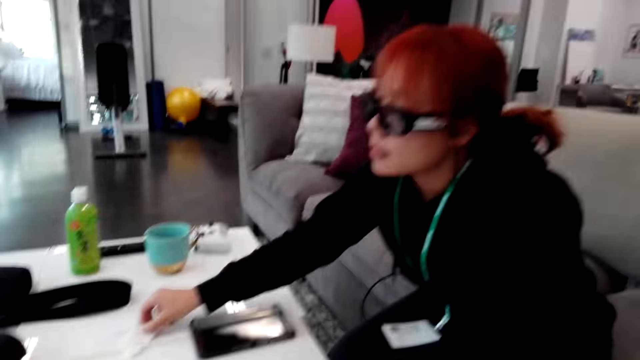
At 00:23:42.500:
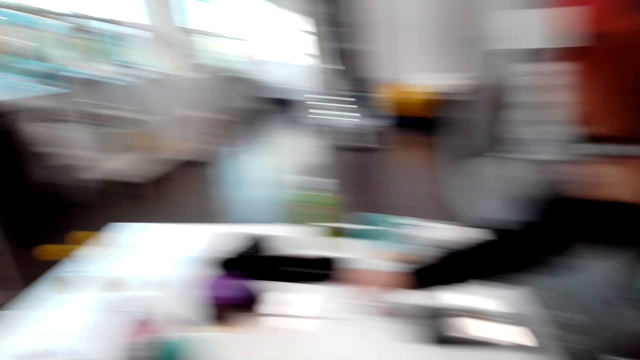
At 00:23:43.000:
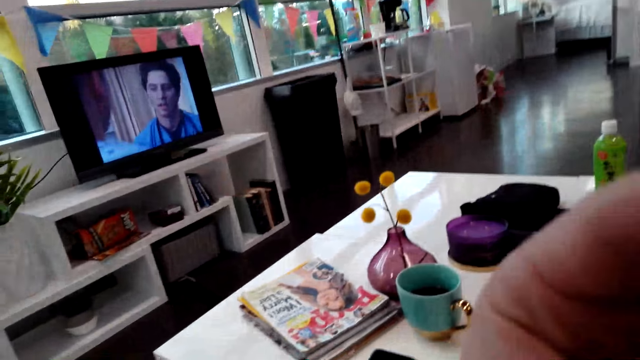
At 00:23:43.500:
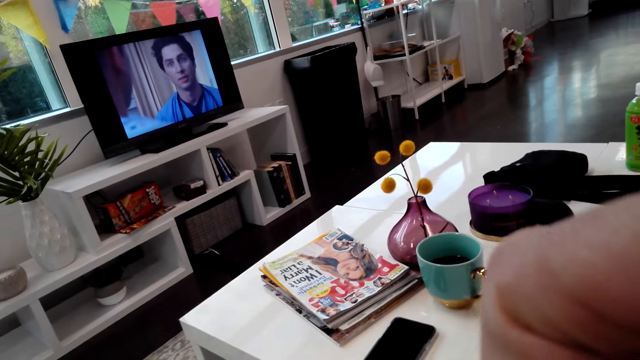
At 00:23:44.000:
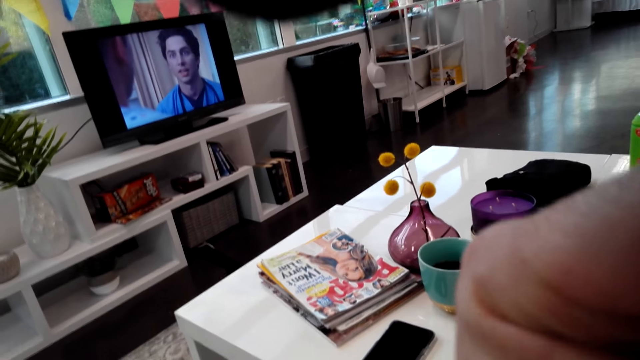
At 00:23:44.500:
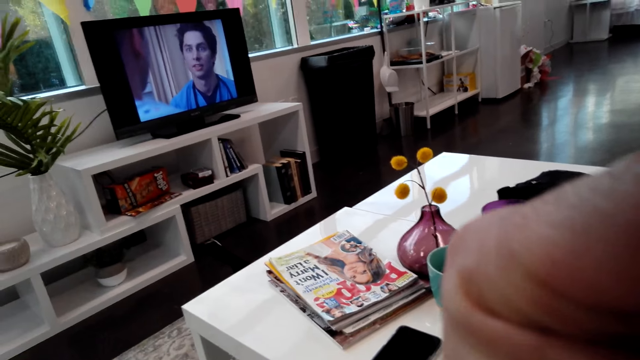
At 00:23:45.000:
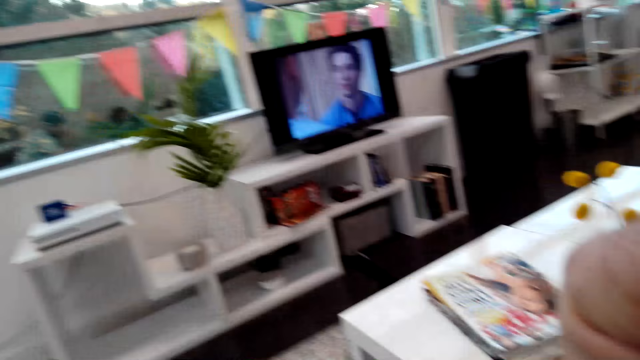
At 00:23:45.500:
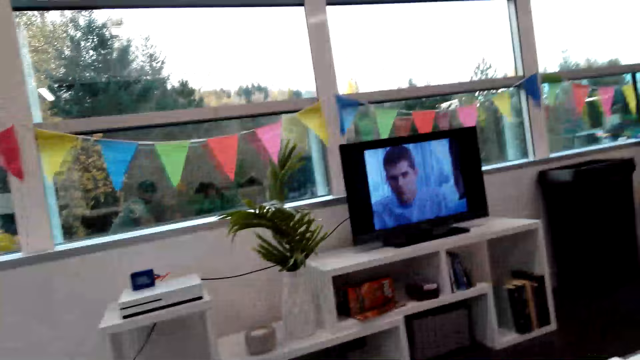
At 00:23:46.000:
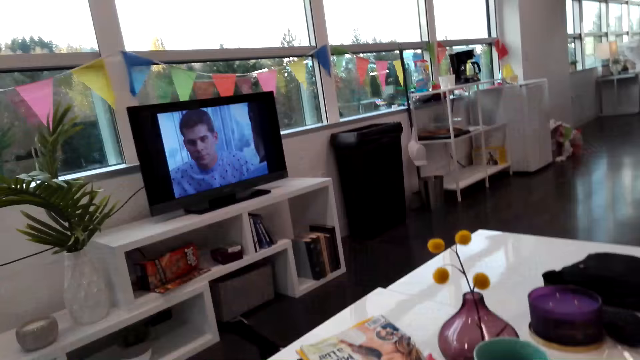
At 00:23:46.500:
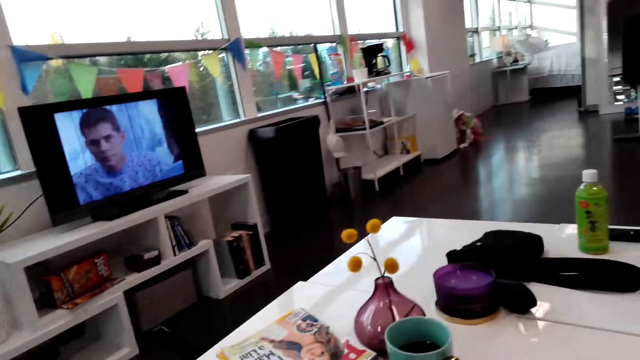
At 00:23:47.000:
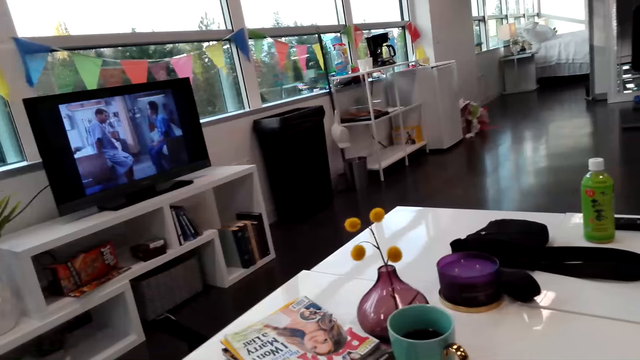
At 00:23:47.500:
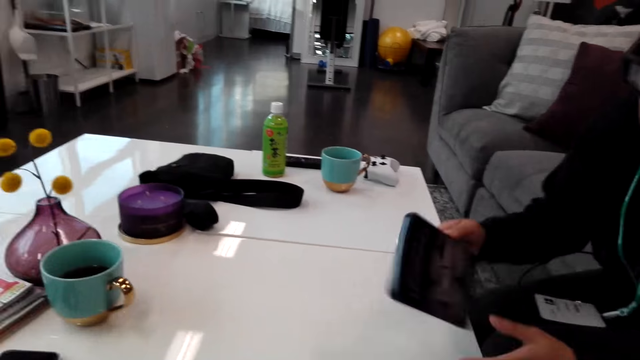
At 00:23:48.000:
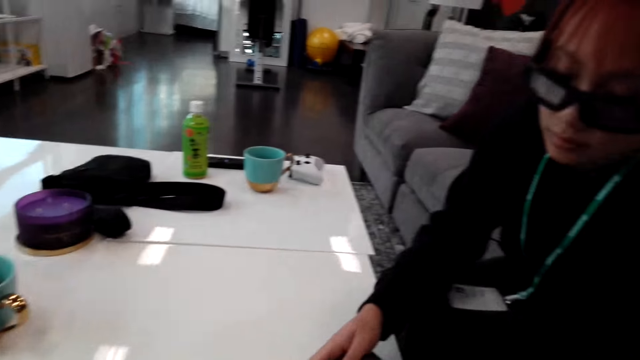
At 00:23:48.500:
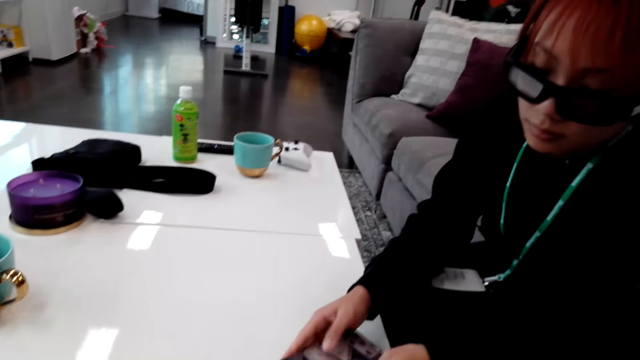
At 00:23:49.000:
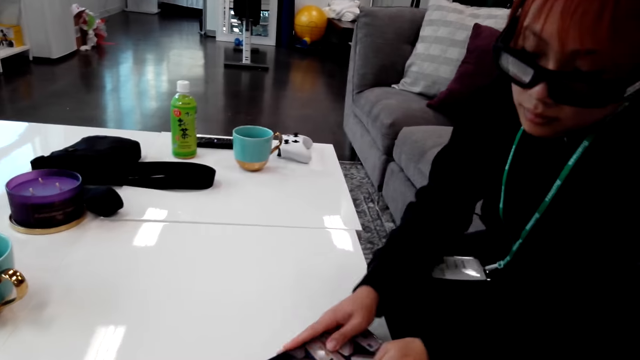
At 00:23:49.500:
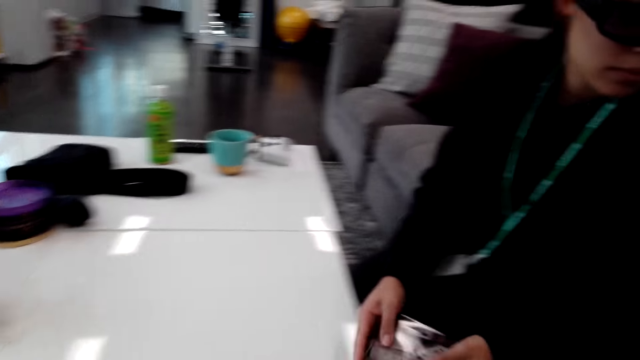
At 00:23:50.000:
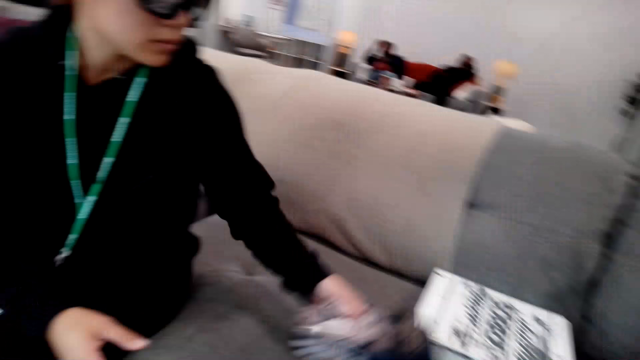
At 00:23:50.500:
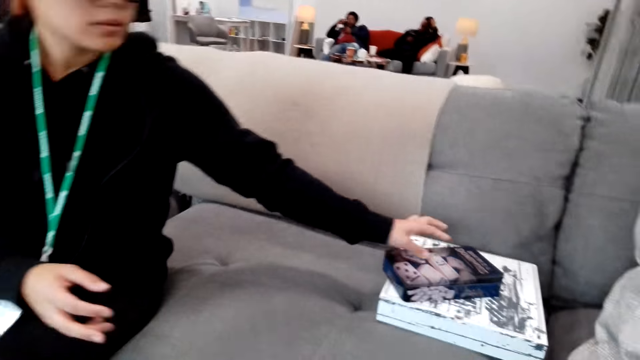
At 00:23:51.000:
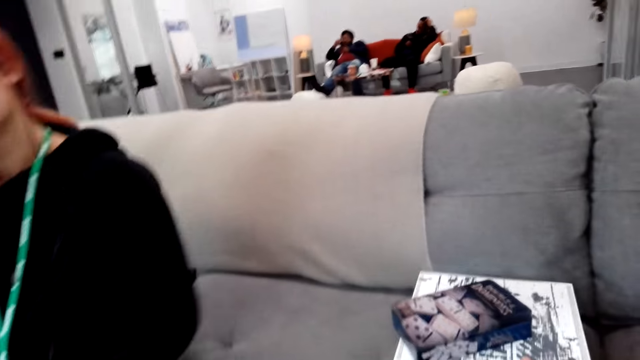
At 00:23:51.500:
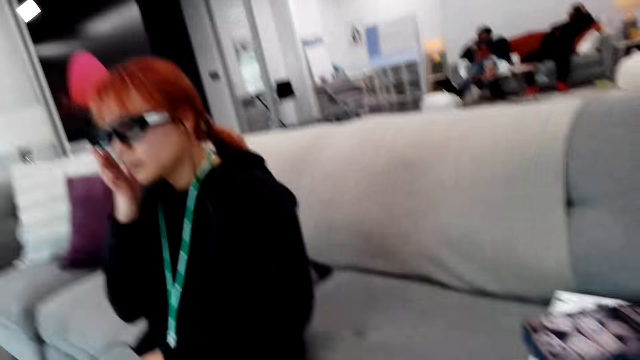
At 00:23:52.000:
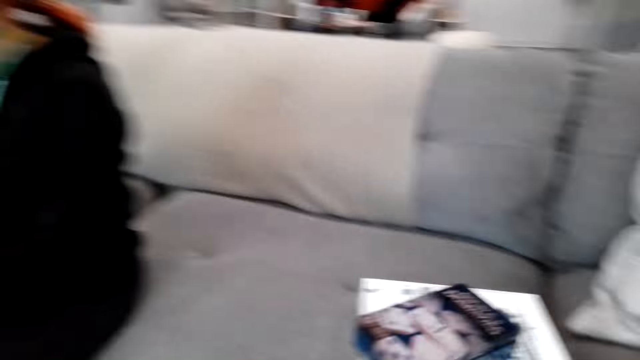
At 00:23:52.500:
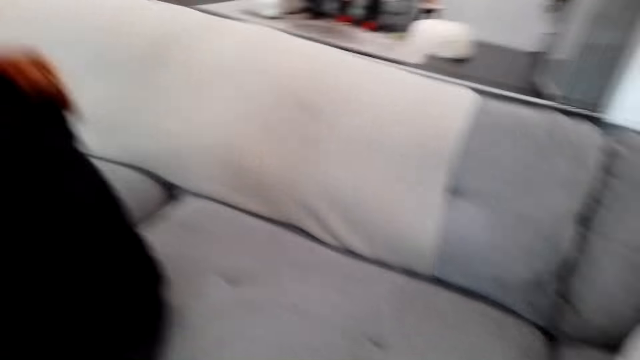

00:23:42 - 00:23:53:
The camera wearer talks to the woman. They raise the hand. The woman closes the set or dice box with a lid, picks up the dice box from a table, and puts the dice box on the cards game wooden design box.

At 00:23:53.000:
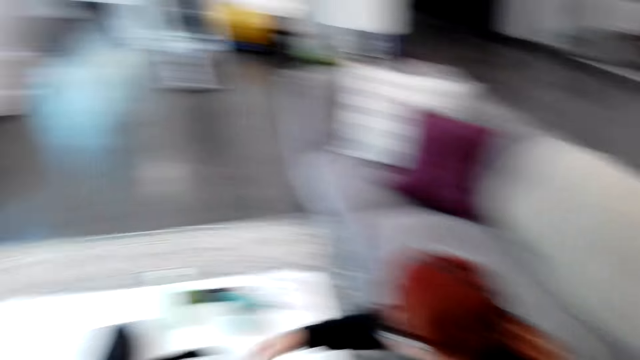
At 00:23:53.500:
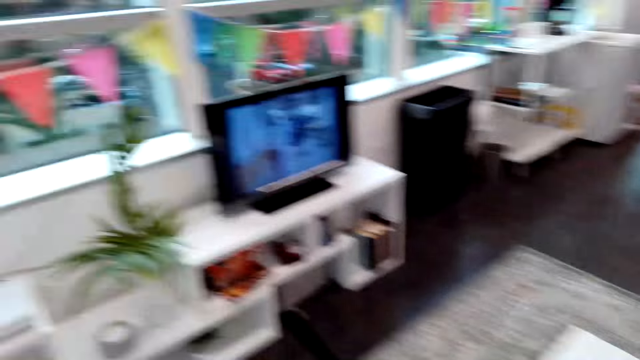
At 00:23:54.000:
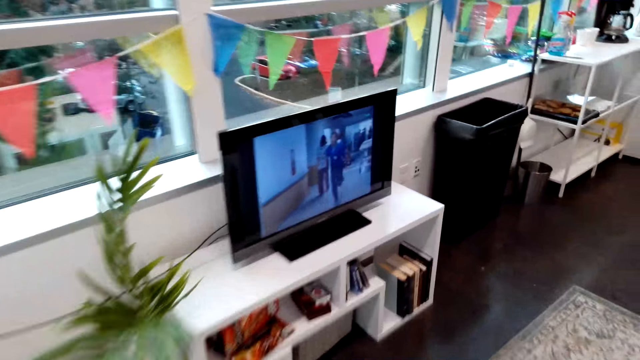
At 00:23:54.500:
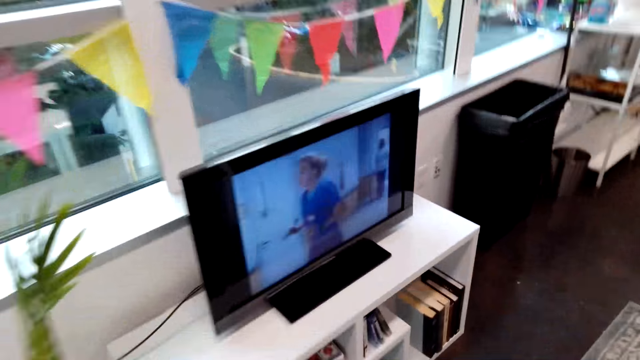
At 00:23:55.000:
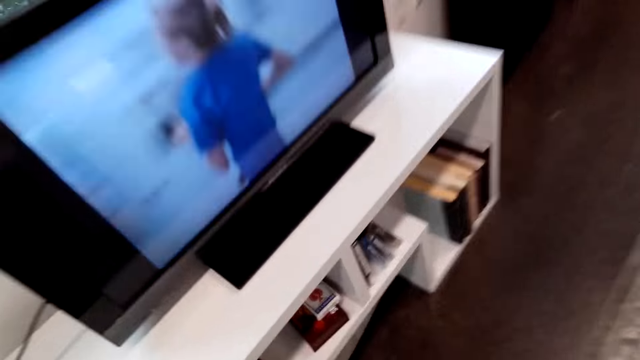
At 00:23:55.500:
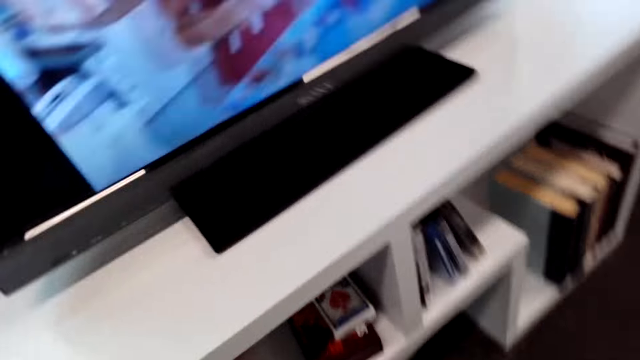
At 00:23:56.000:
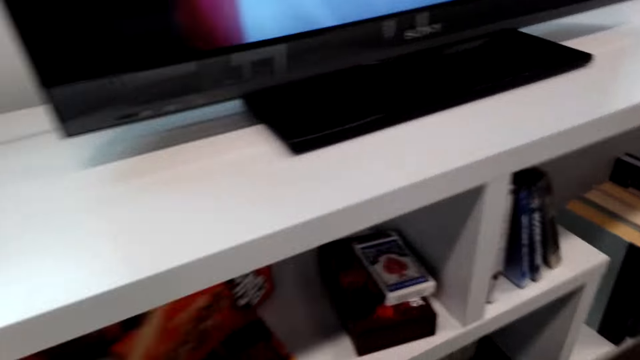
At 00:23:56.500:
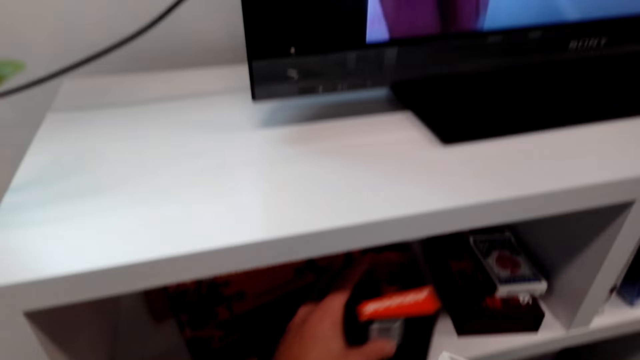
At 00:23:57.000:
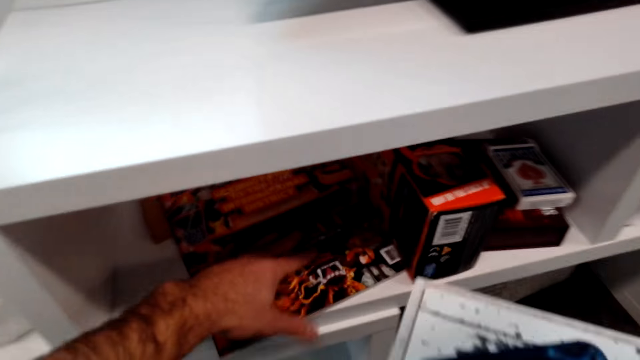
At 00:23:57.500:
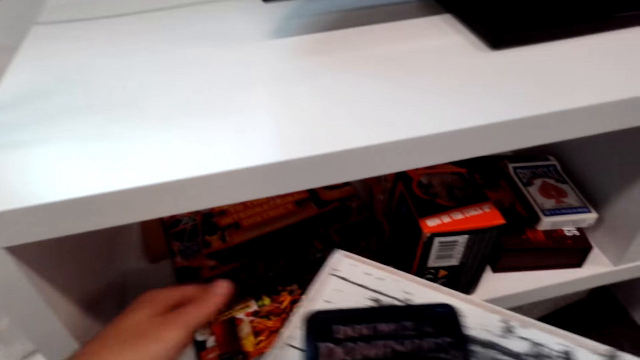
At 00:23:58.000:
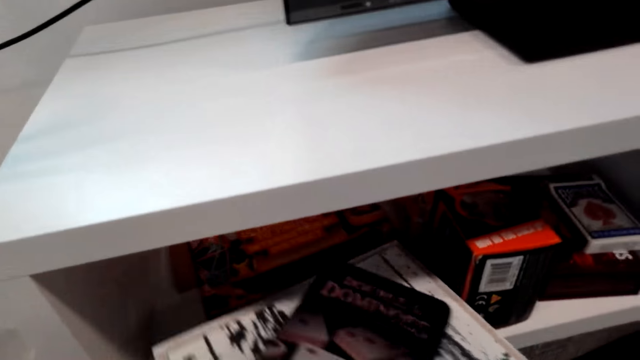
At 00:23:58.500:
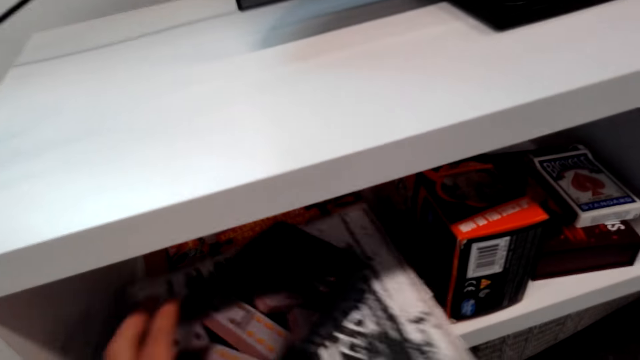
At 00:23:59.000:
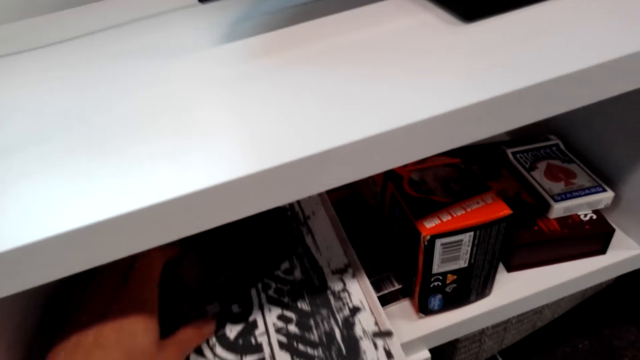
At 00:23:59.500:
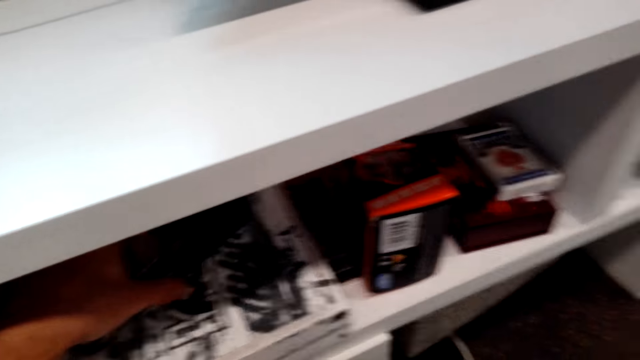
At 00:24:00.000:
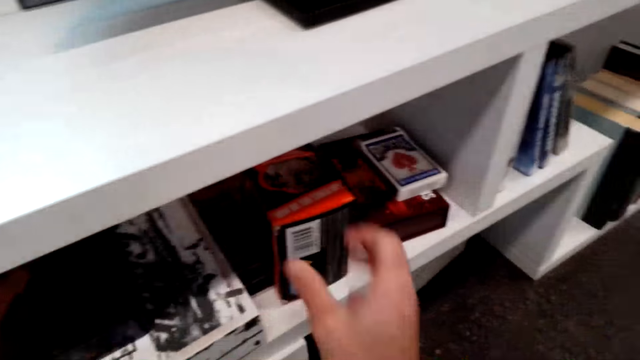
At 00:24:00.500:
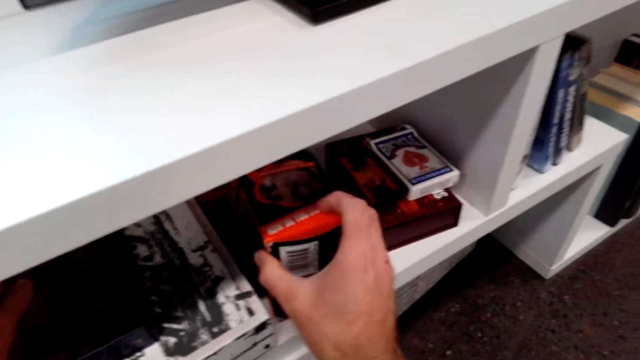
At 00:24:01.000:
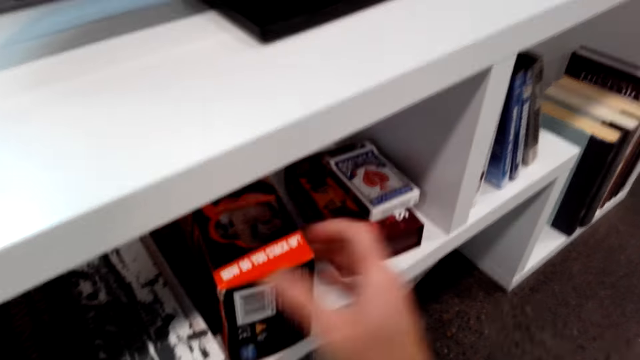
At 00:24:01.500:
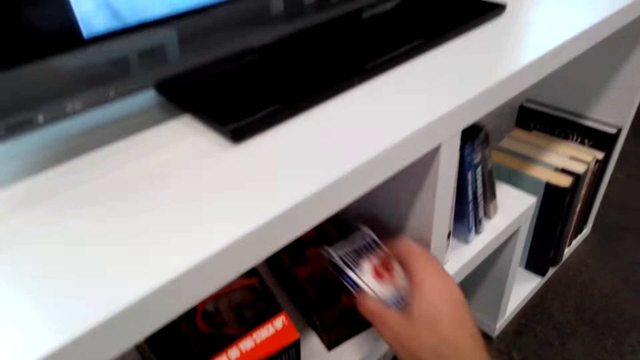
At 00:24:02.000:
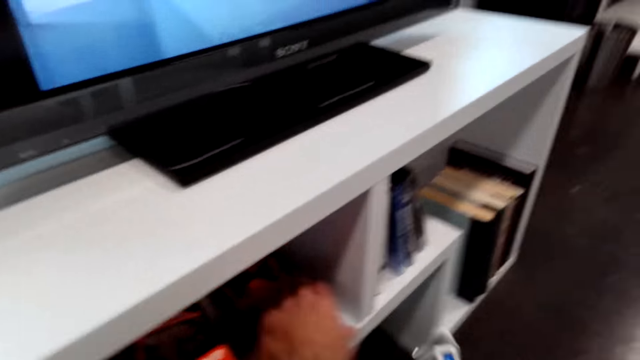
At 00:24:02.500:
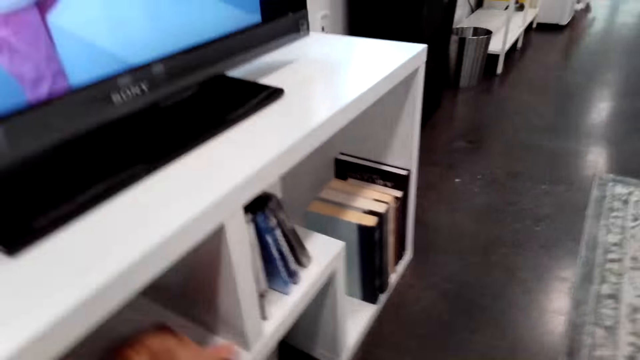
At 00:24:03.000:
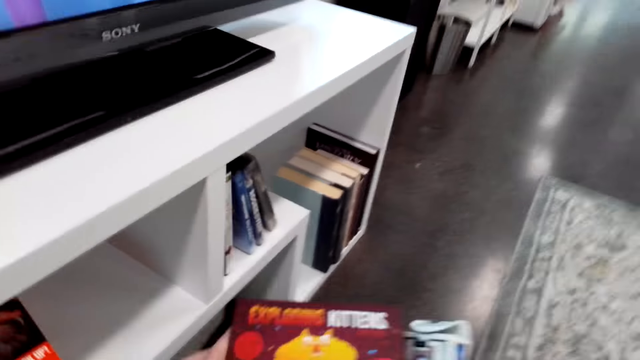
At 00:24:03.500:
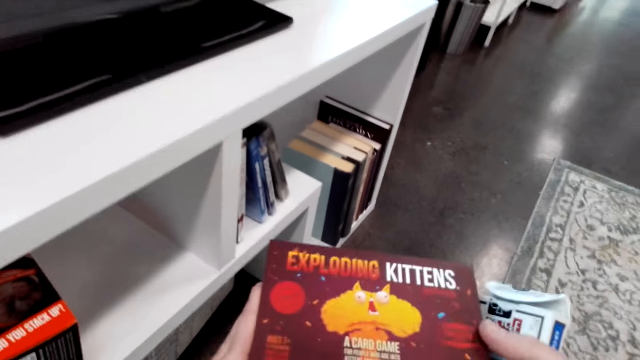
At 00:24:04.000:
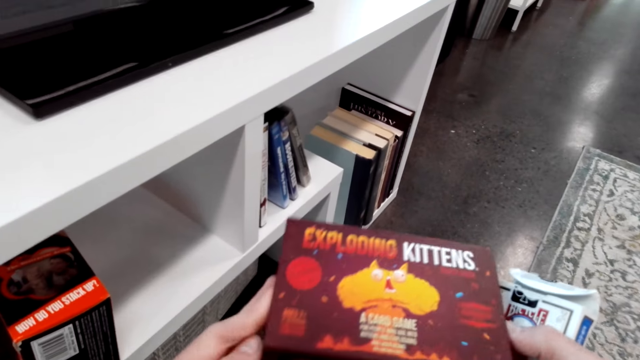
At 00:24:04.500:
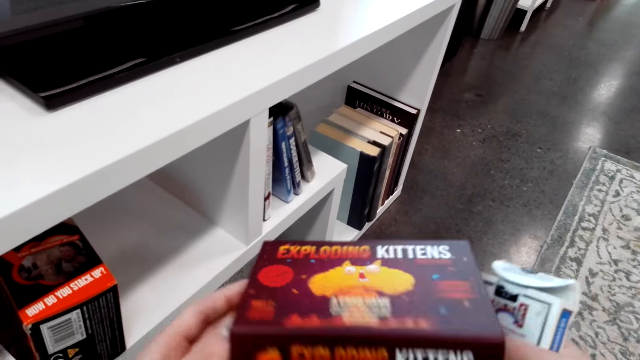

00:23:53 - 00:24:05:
The camera wearer looks around. They stand up from the couch and walk toward the tv. They bend down. They push aside a box in the tv stand. They put a set and a box in the tv stand or shelf. They grab a box from the shelf. They pick up a cards package and a box from the shelf.
